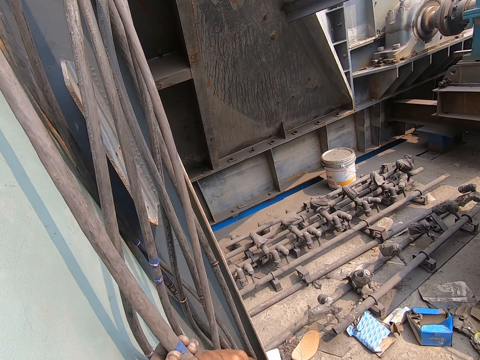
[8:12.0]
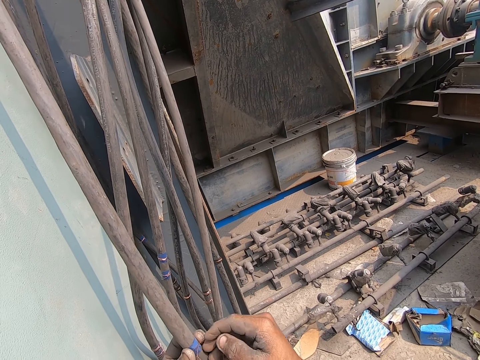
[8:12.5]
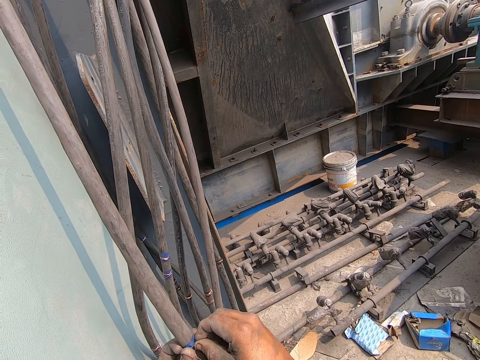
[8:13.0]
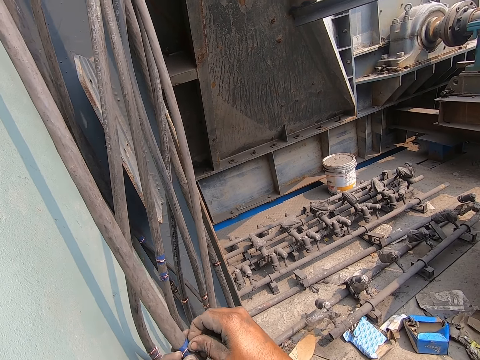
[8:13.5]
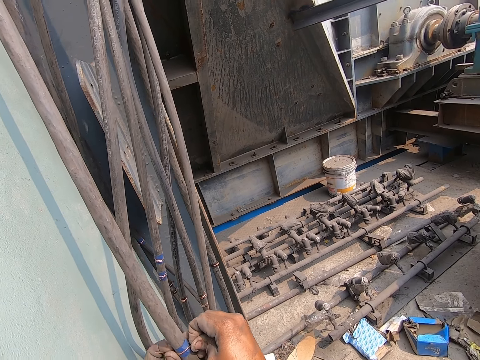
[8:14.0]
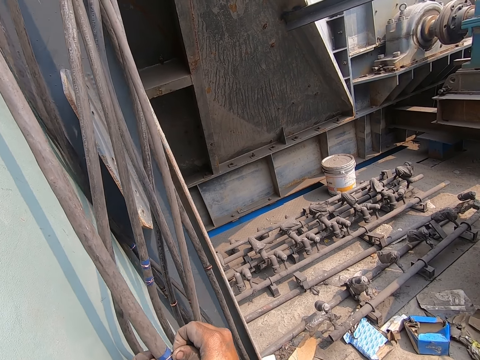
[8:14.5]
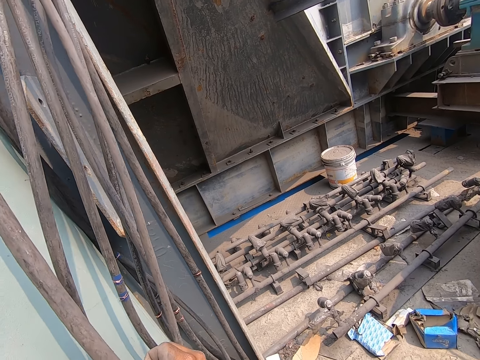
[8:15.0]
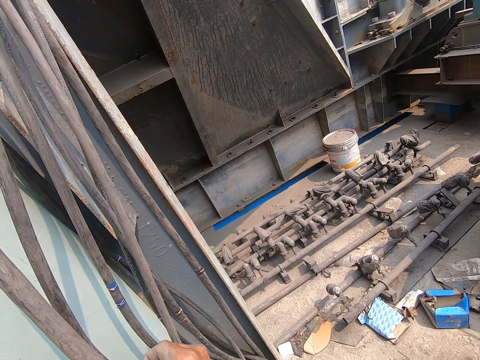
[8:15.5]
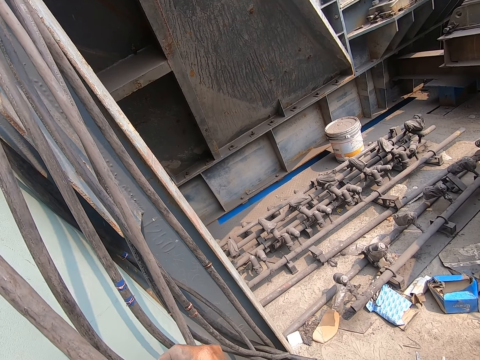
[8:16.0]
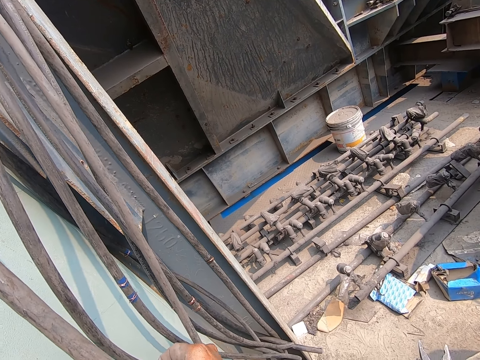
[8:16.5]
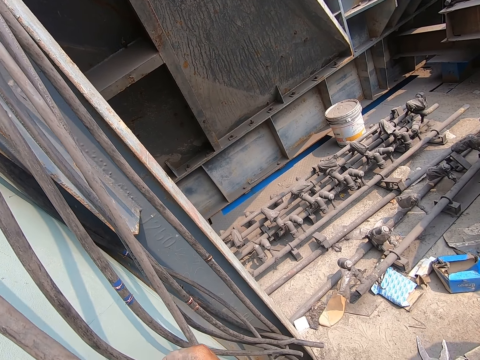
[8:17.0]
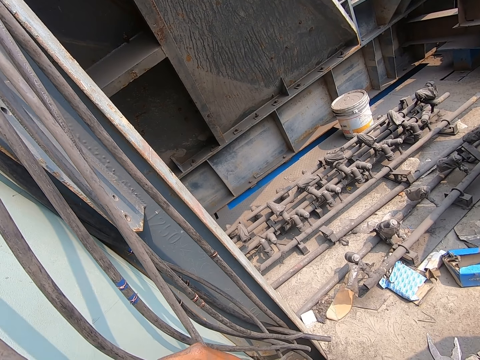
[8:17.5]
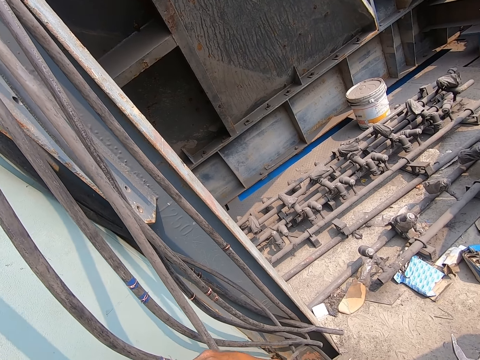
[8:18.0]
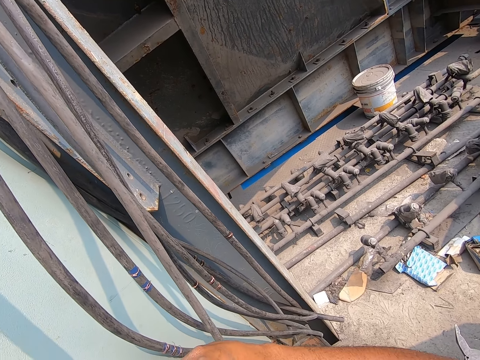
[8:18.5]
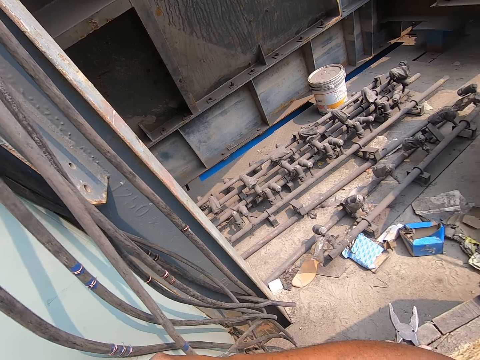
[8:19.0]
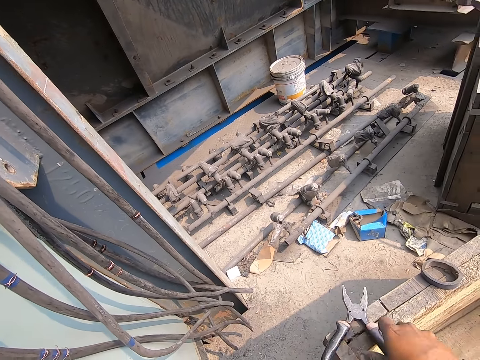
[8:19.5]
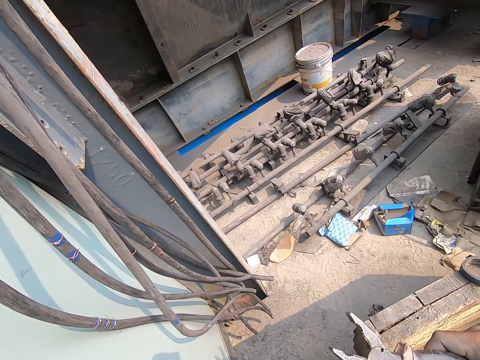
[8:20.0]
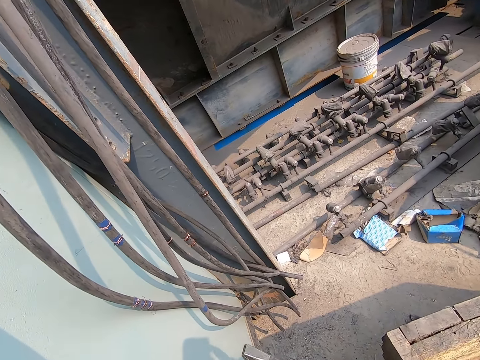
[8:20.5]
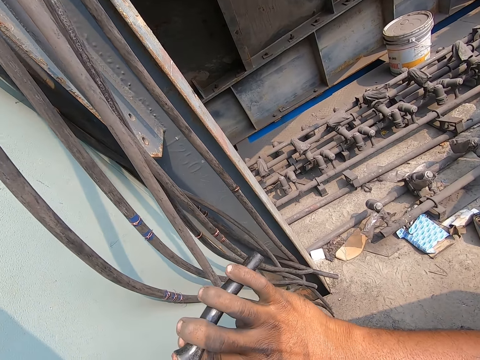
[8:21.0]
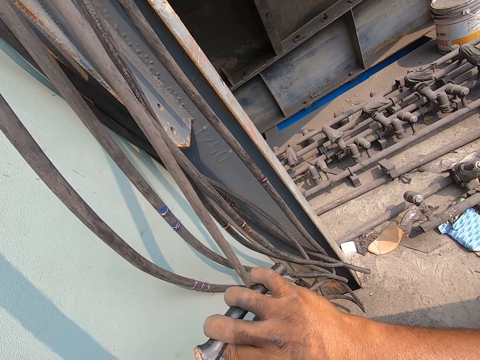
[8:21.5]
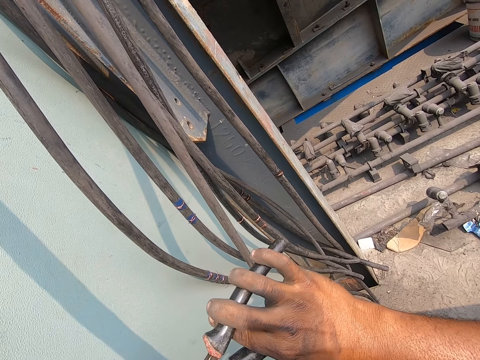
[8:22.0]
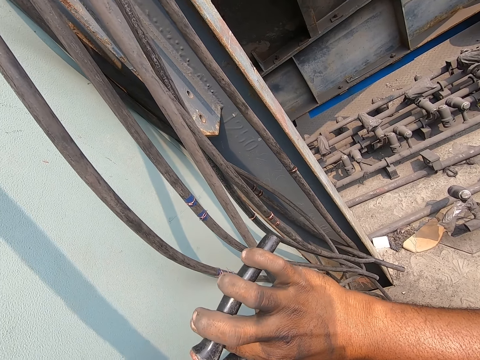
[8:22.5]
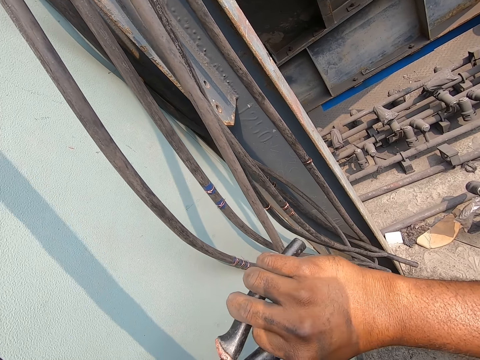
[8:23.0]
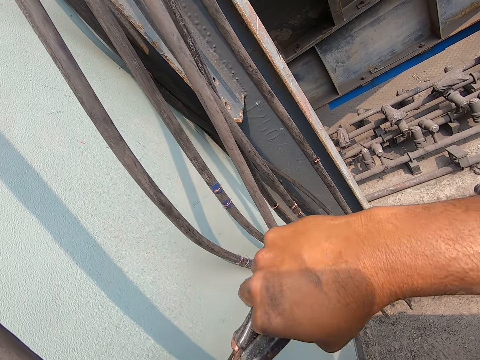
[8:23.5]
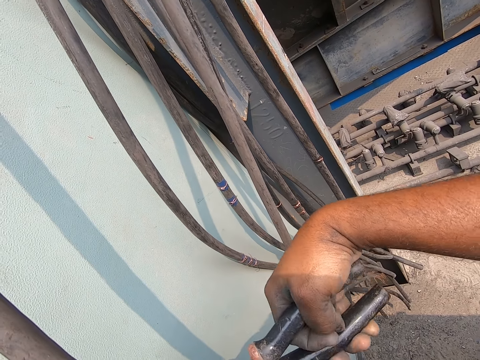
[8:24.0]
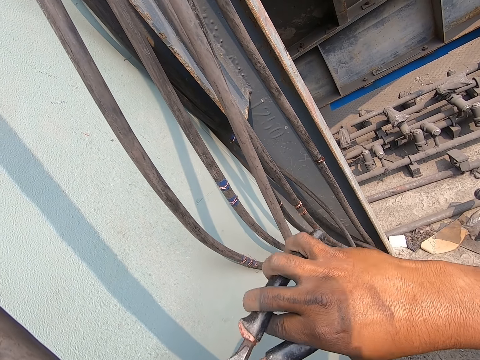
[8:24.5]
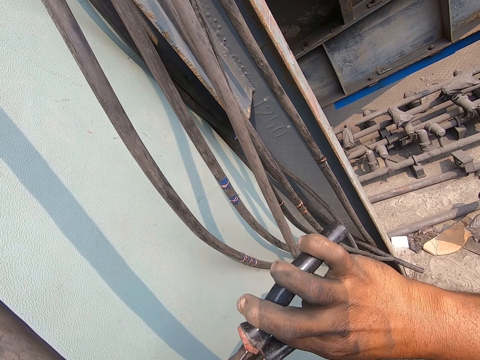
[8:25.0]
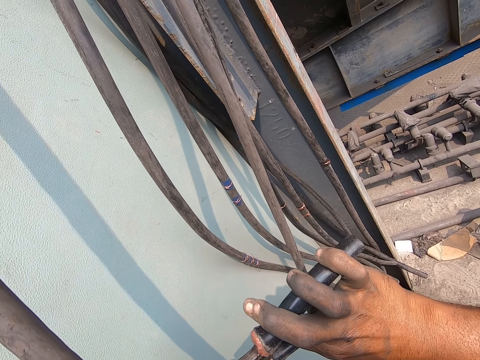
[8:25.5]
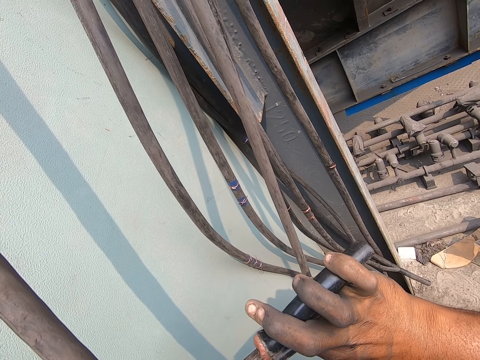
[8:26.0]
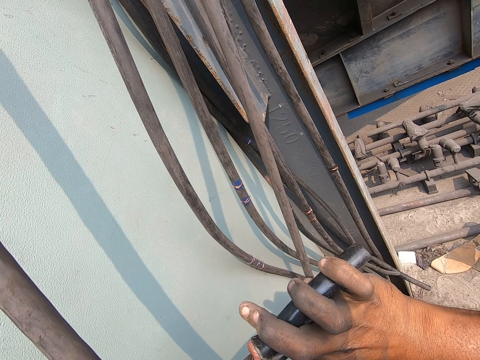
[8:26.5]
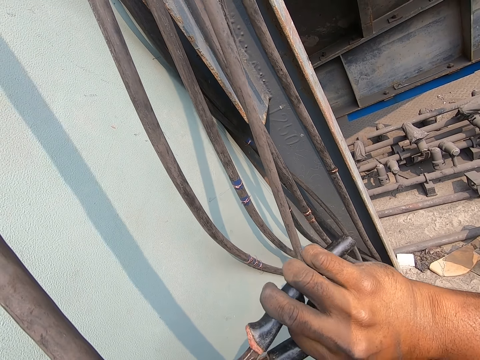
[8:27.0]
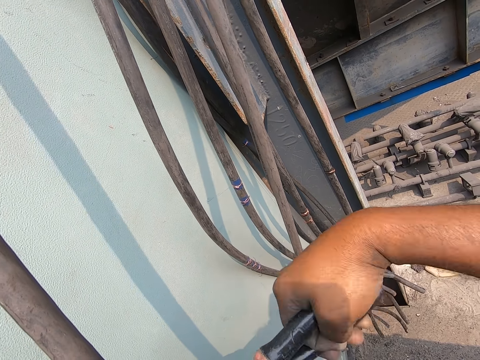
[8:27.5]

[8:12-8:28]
The camera wearer ties the wire in the electricity cable. He picks up the plier from the wooden box with his right hand. He twists the copper wire on the cable with the plier in his right hand. He tightens the wire.

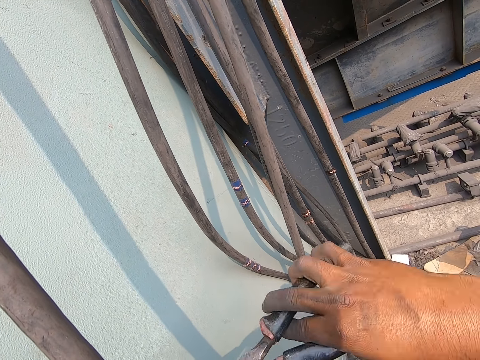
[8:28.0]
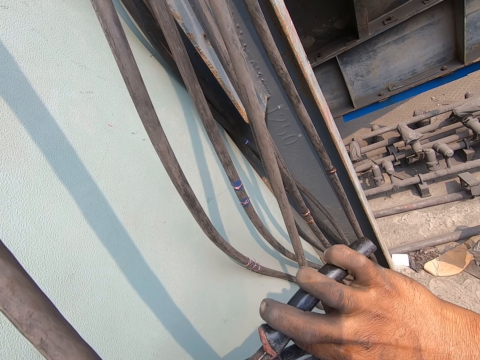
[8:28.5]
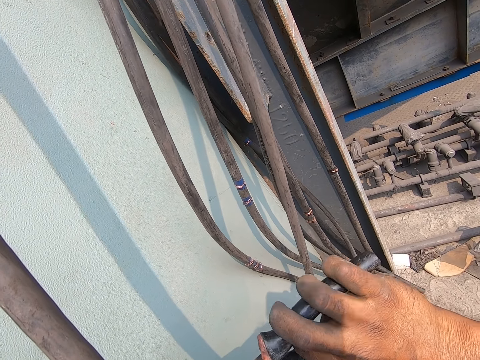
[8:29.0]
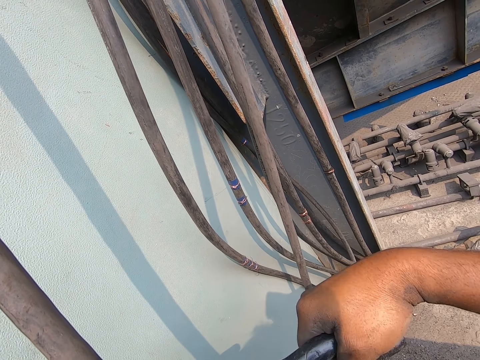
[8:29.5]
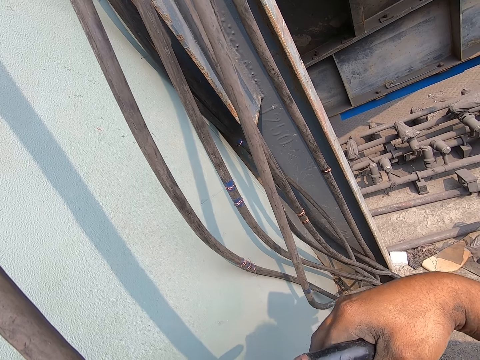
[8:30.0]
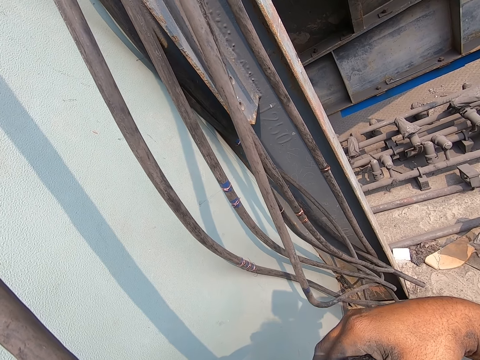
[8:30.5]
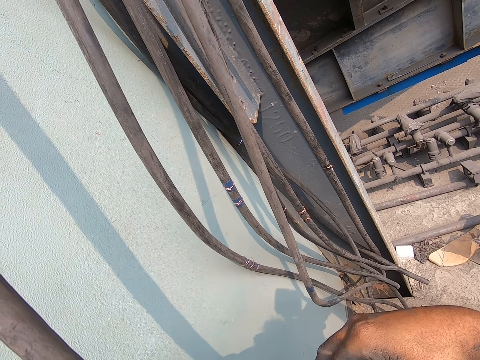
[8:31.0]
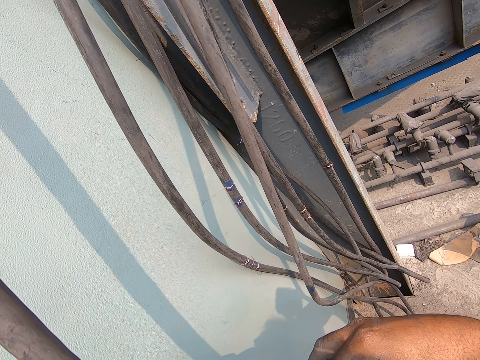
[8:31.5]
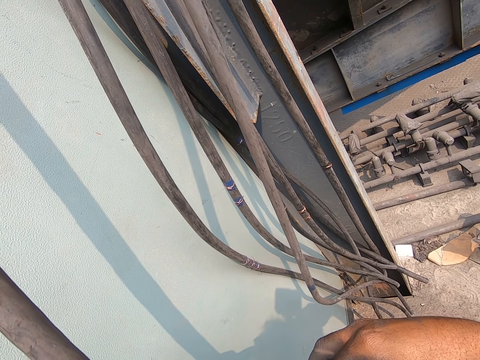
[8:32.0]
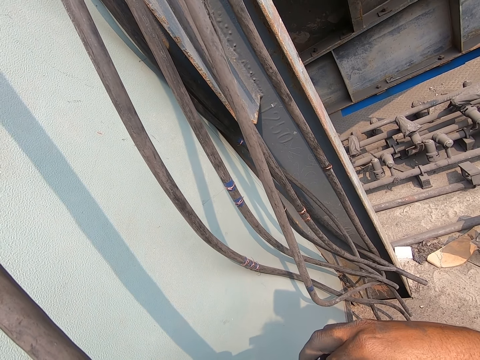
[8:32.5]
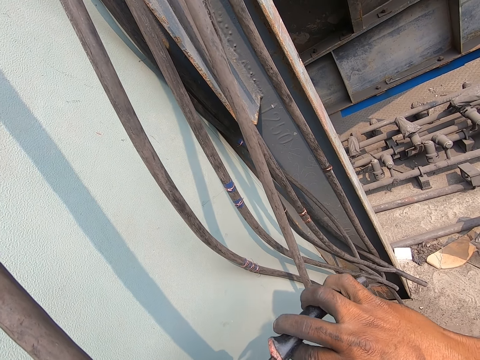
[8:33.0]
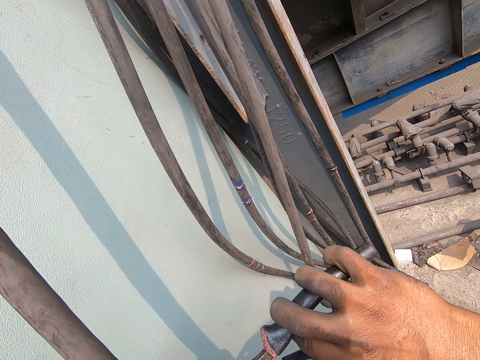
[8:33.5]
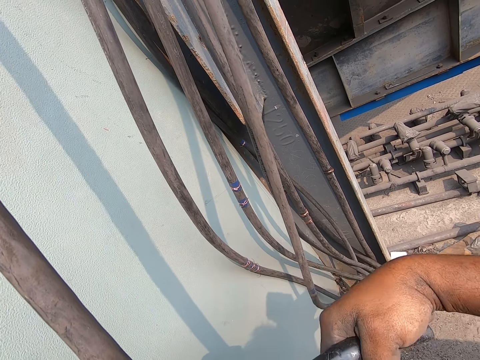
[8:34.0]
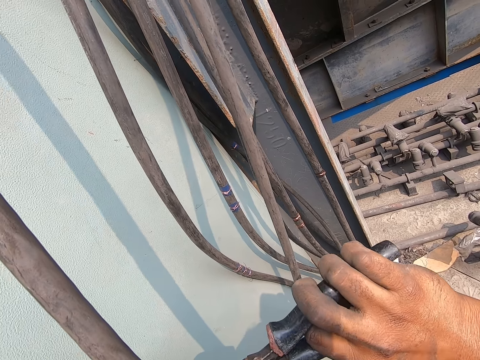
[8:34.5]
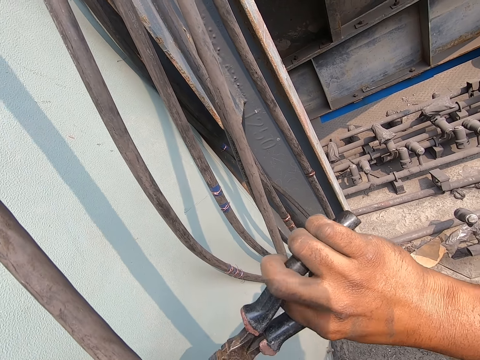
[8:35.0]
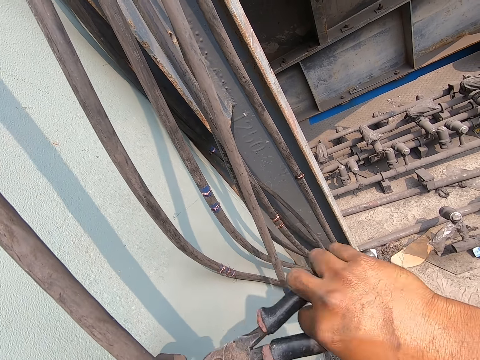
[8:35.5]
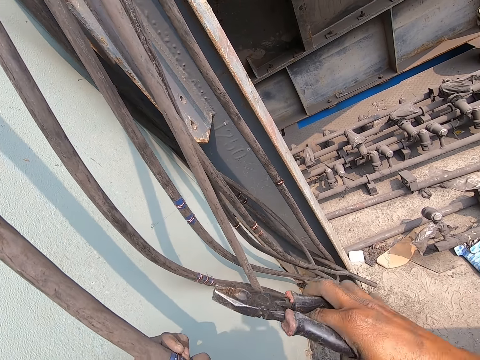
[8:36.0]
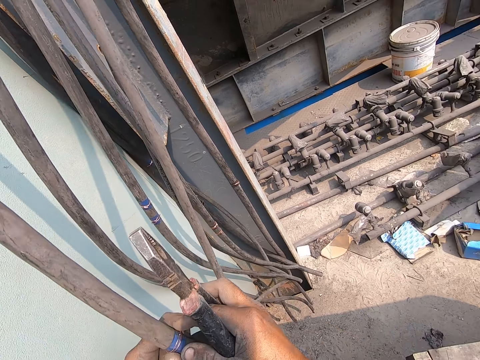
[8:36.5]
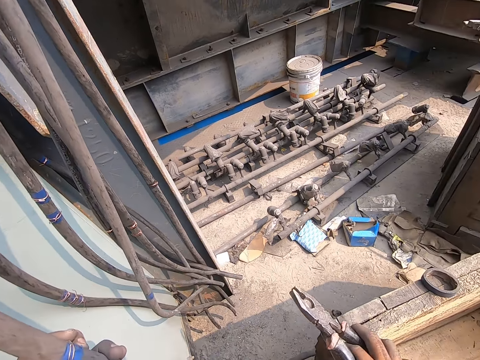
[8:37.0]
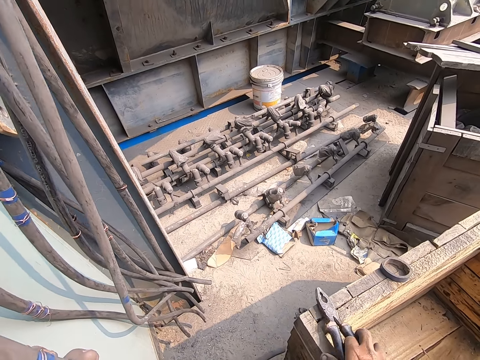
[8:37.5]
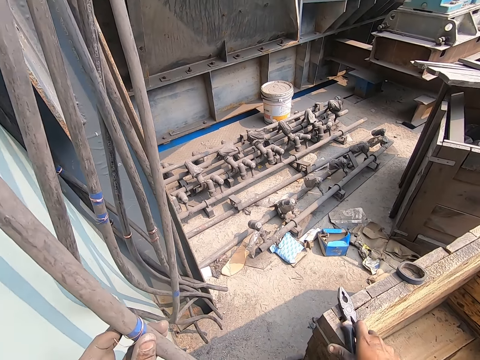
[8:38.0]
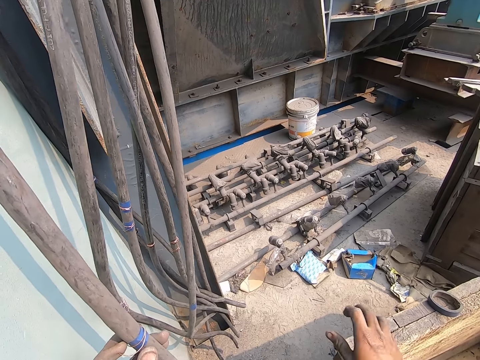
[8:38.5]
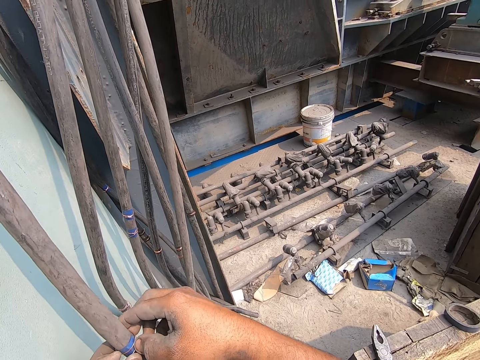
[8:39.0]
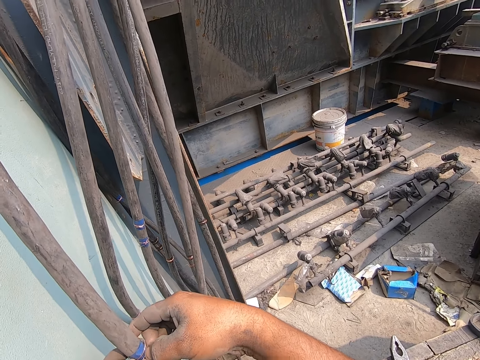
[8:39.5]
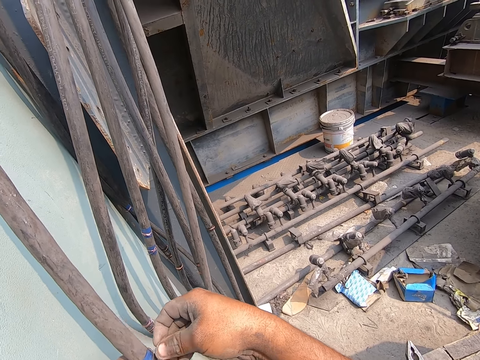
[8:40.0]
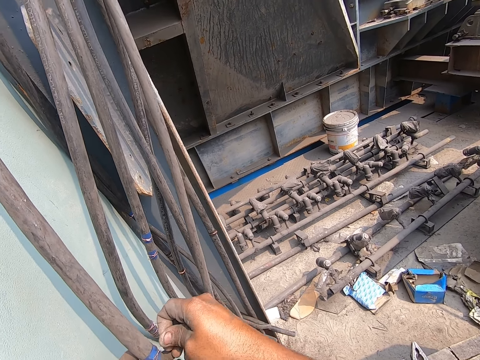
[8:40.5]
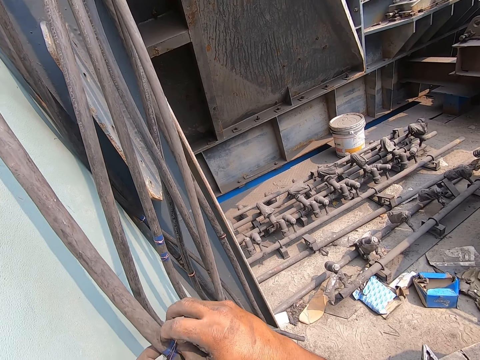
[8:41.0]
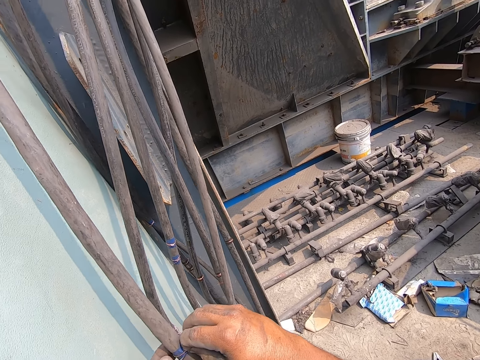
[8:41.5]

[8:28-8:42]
The camera wearer drops the plier on the wooden box with his right hand. He turns the copper wire on the cable with his right hand.
